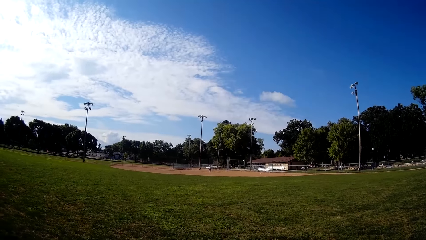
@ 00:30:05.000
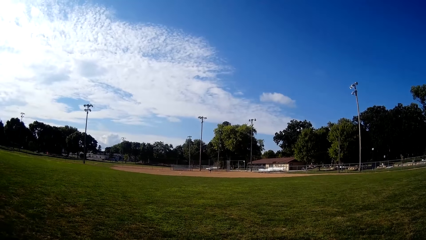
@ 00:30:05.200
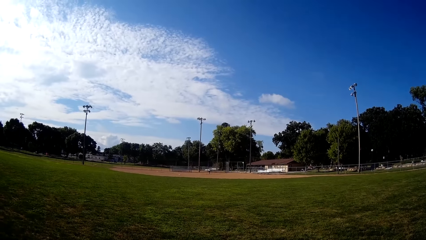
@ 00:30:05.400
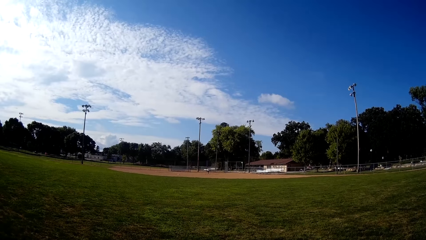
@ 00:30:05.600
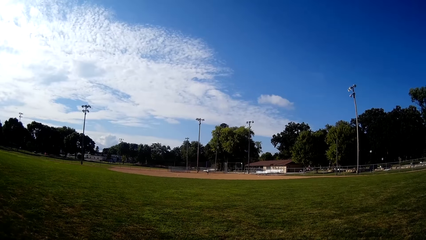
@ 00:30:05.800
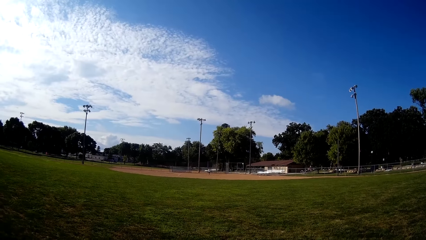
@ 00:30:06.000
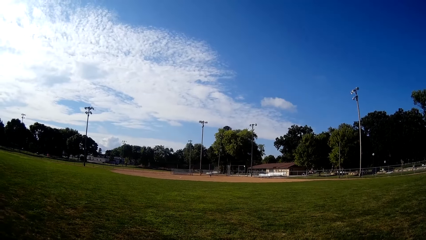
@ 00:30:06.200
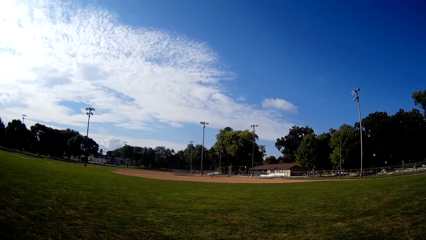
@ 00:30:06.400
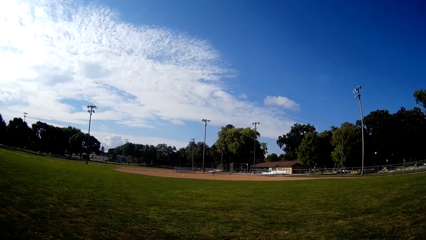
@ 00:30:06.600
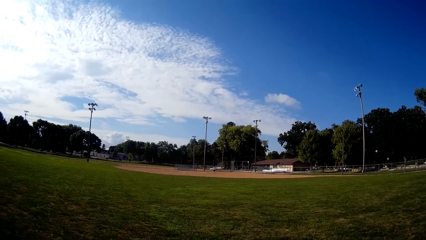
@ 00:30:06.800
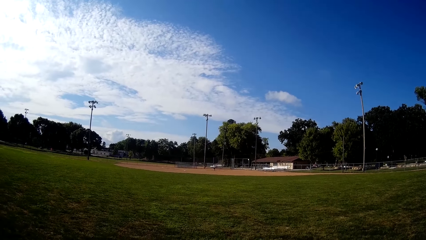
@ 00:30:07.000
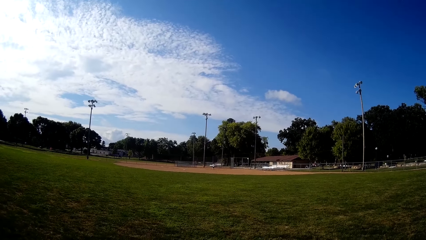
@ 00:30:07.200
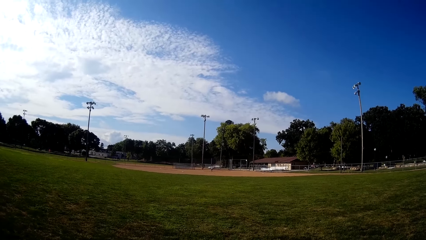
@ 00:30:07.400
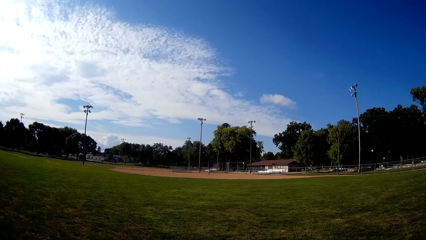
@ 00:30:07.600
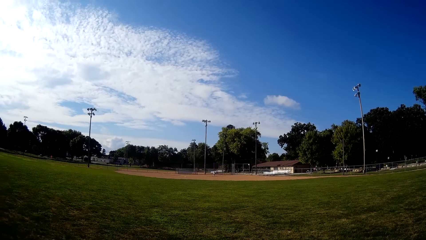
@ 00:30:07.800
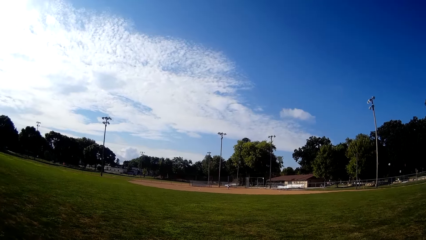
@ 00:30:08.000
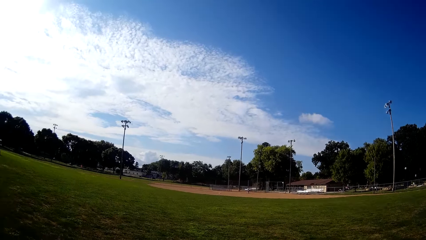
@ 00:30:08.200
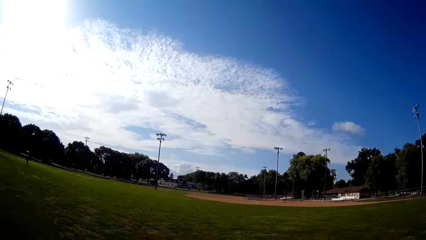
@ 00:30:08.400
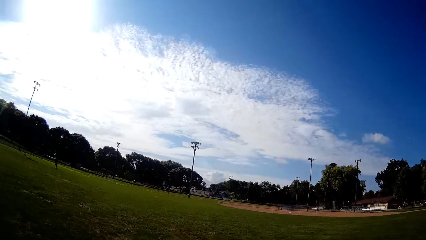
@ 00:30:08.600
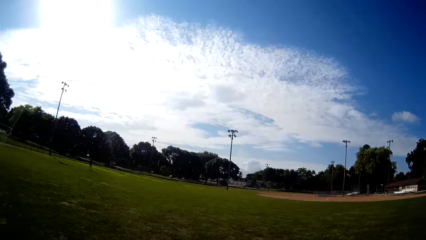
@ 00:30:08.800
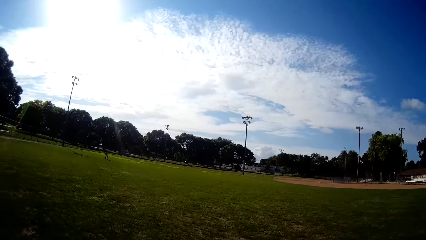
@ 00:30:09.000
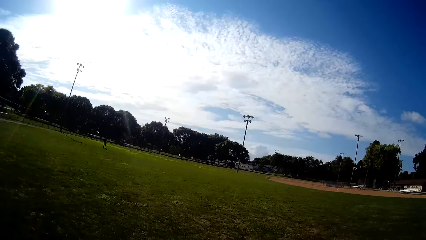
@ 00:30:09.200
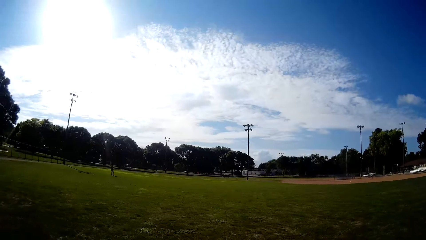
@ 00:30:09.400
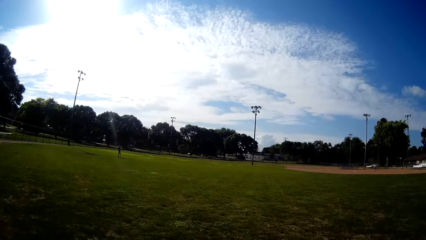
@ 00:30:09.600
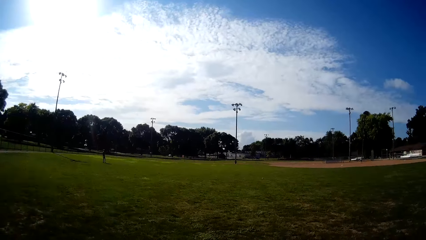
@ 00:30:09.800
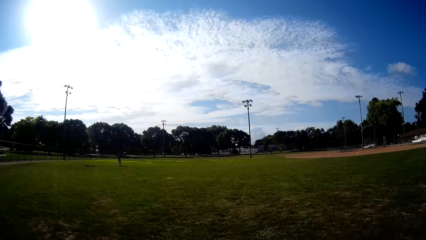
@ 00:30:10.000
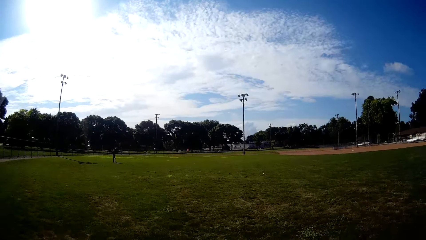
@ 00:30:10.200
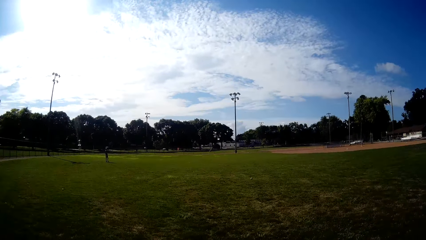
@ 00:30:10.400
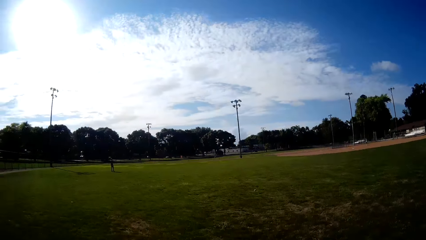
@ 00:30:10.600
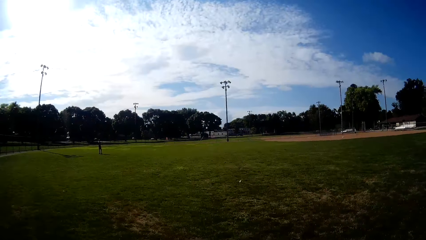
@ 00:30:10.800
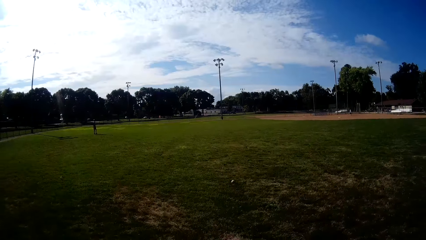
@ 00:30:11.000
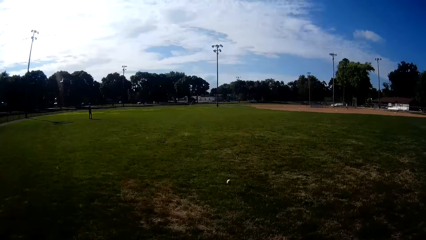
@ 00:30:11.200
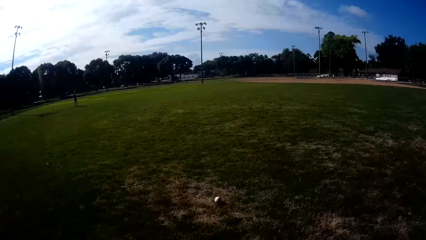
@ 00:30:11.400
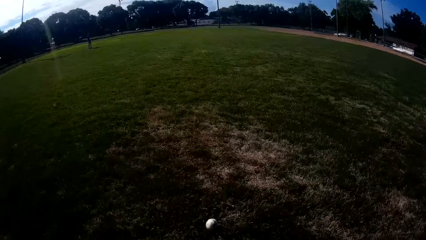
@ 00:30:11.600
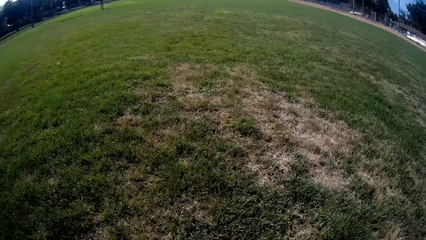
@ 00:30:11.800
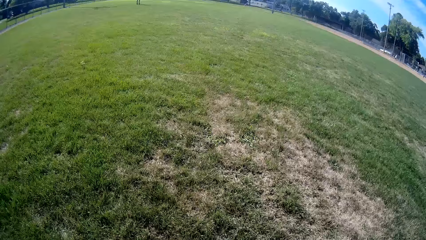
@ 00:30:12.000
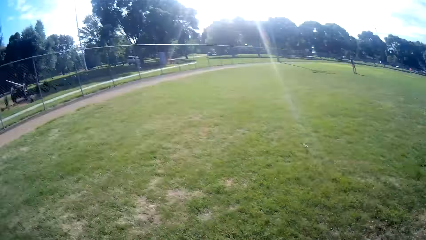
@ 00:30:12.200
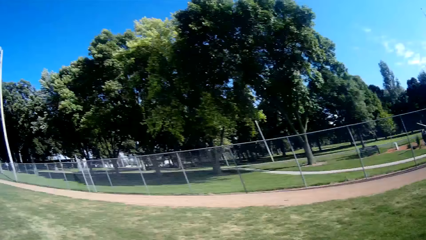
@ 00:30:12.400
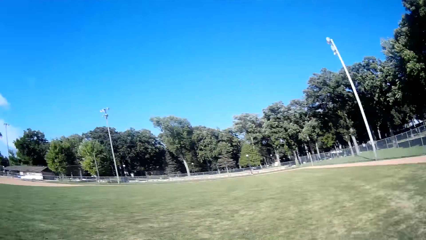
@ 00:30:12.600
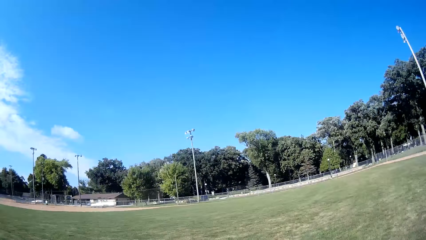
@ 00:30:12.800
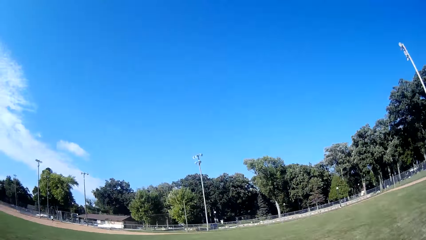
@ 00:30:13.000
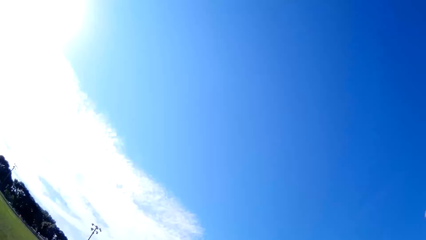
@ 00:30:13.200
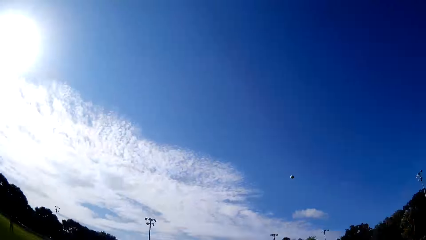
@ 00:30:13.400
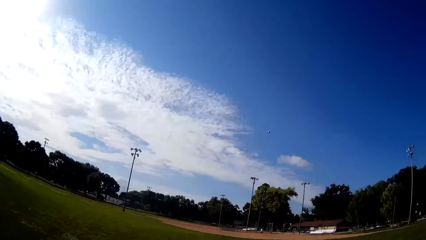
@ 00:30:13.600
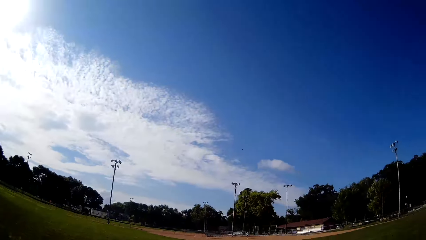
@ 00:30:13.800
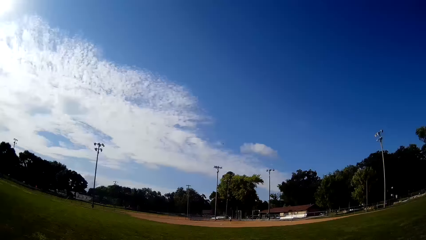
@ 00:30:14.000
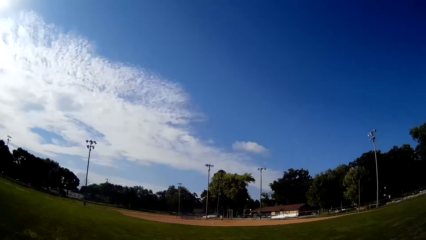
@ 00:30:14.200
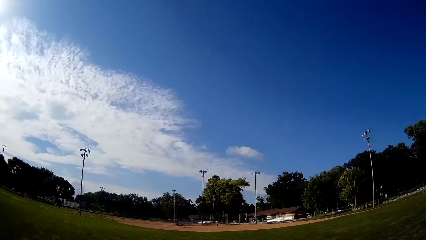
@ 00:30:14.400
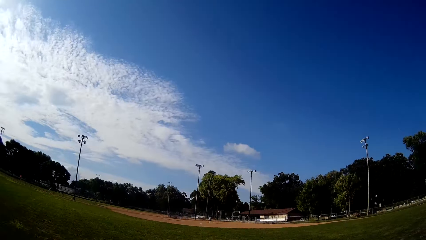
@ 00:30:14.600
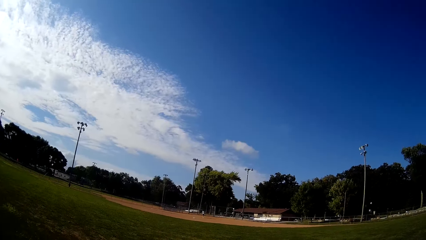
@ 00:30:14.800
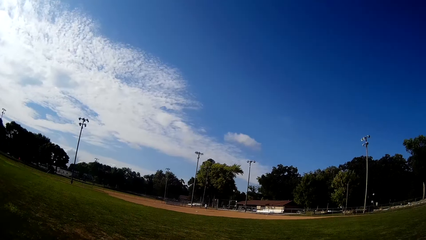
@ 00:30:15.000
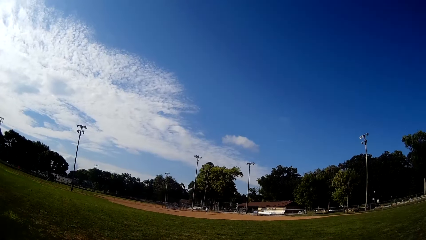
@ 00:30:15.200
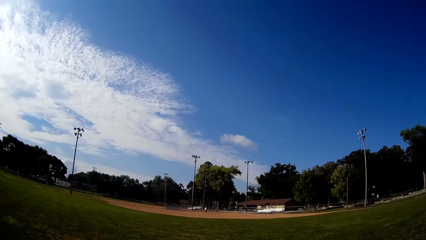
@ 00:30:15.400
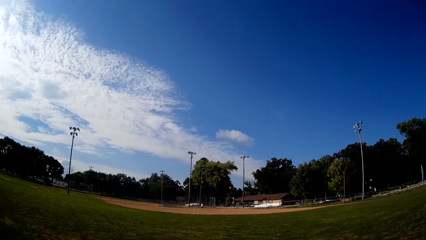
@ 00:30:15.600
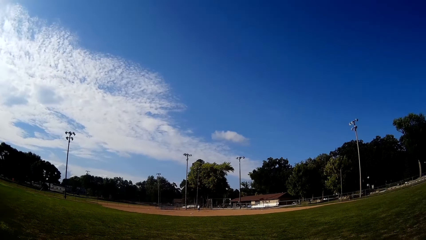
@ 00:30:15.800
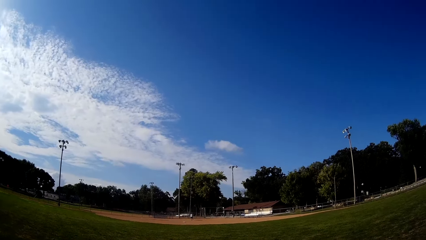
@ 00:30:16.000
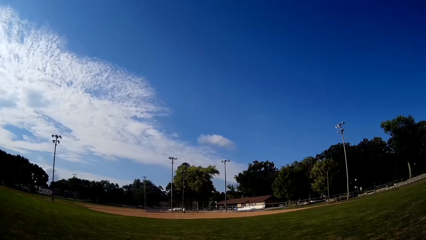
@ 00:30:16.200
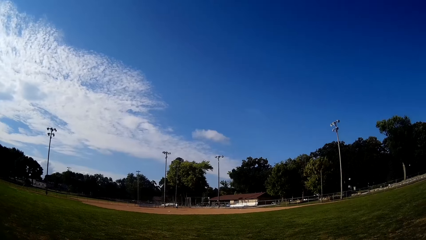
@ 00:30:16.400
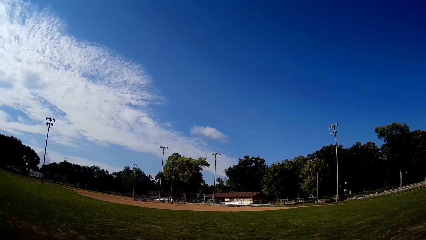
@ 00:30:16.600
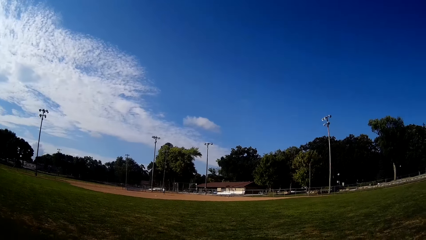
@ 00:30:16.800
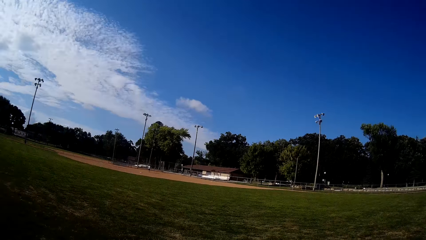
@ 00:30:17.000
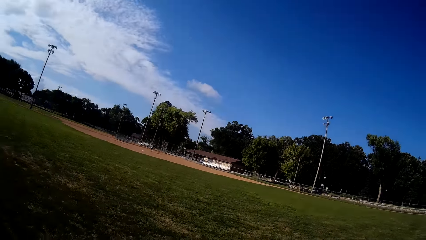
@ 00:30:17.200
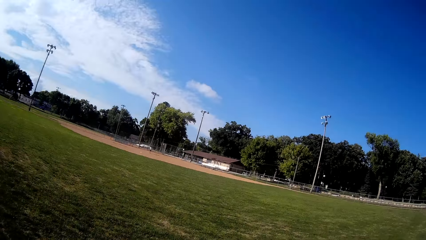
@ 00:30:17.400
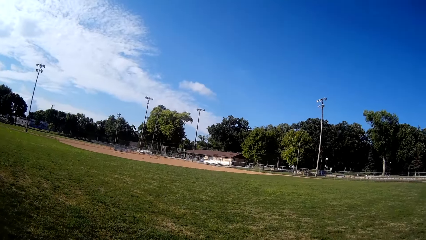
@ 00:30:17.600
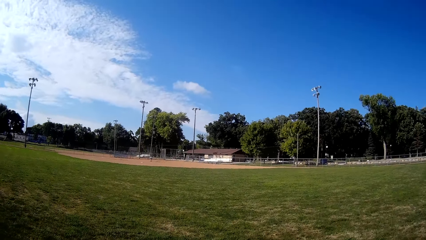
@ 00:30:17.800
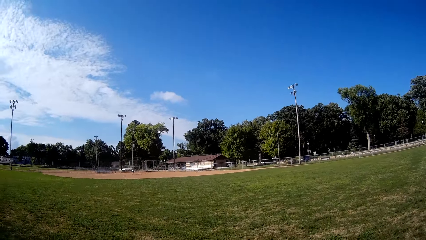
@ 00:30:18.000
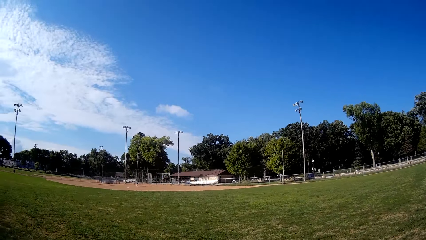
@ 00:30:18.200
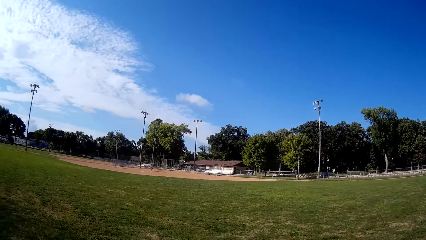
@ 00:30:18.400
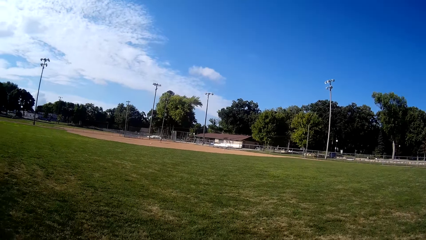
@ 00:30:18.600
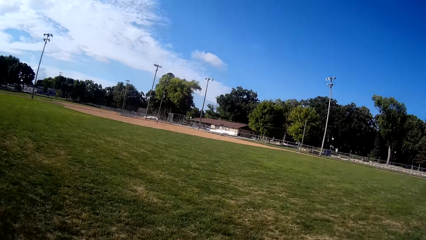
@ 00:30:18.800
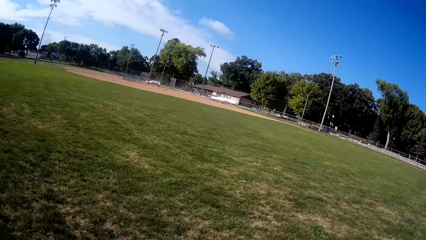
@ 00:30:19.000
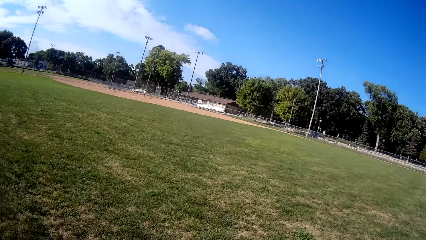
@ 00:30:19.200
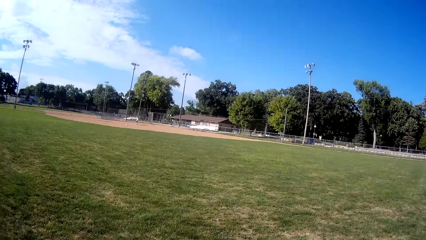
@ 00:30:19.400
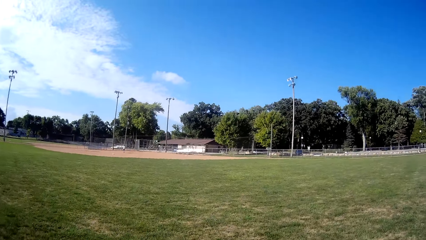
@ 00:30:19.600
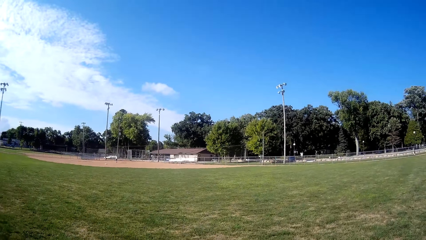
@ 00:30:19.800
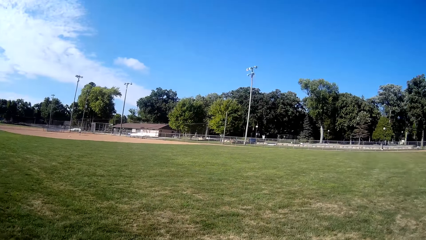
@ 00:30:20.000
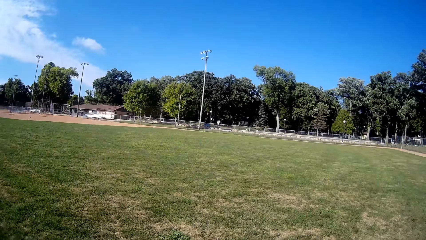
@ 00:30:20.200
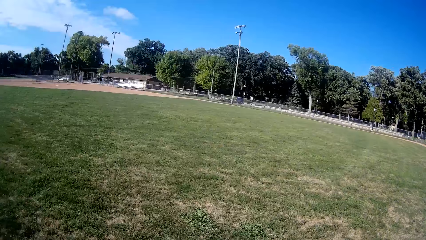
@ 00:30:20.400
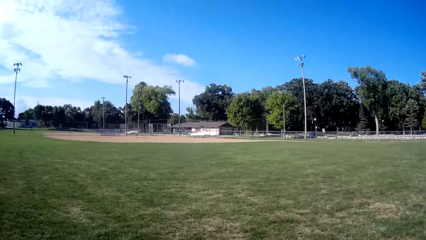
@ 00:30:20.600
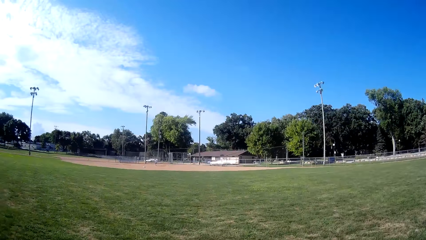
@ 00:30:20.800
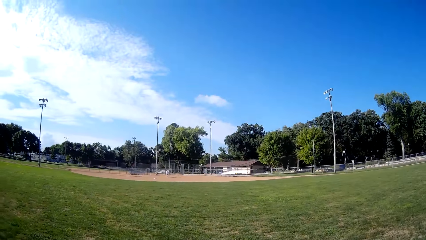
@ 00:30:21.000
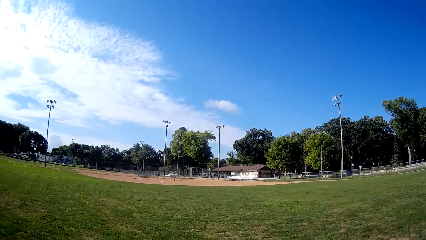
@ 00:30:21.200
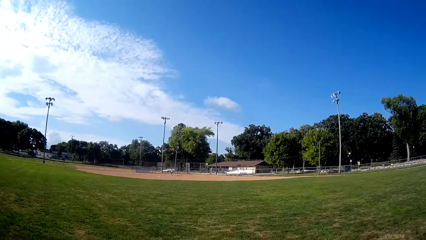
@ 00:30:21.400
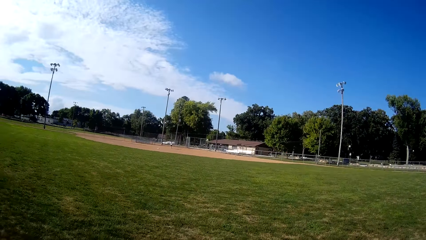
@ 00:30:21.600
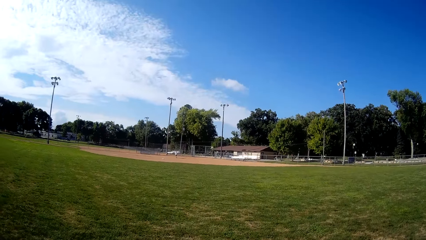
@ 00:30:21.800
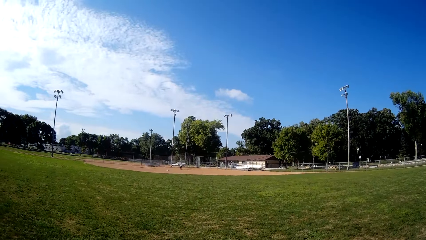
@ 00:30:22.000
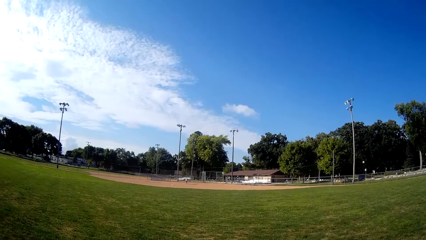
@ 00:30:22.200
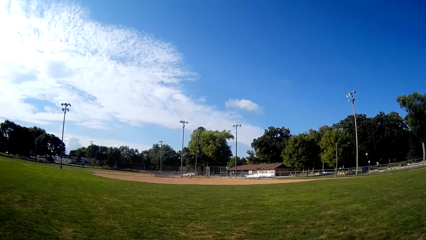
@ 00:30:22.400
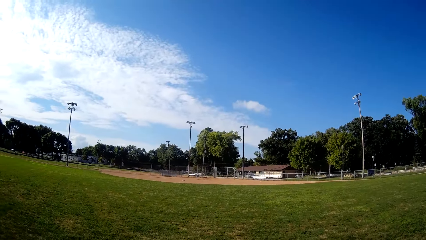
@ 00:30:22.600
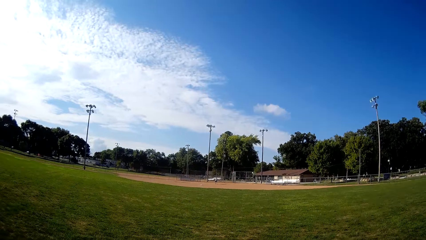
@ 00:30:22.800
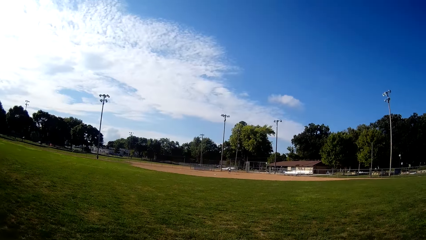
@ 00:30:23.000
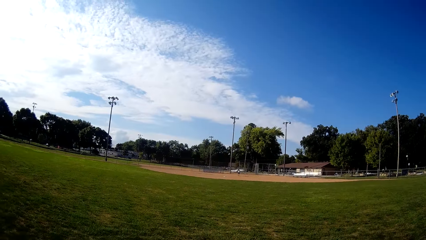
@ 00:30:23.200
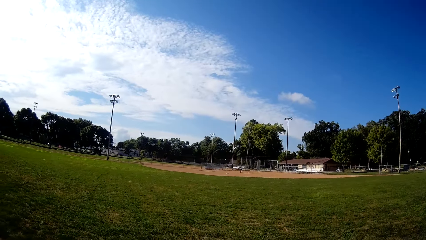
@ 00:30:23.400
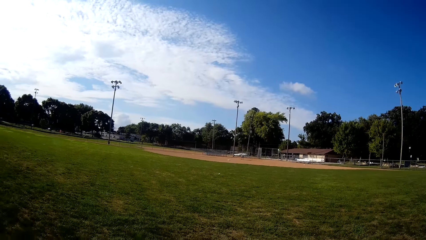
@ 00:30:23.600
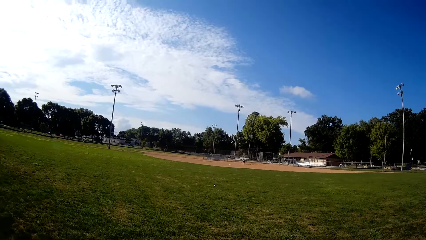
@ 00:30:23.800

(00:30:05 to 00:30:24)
A man bats the baseball to the camera wearer. The camera wearer runs in the field towards the direction of the baseball. They turn around, pick up the baseball on the ground, and pitch the baseball to the man. The man bats the baseball to the camera wearer. The camera wearer runs in the field.
